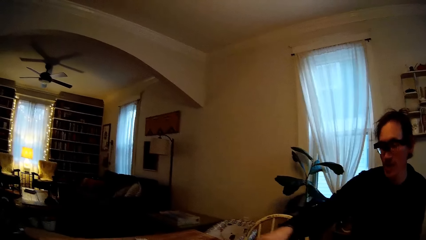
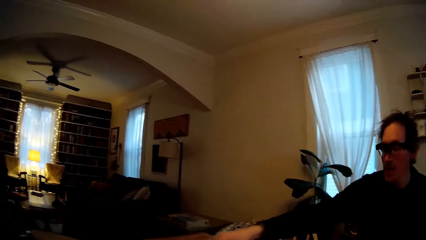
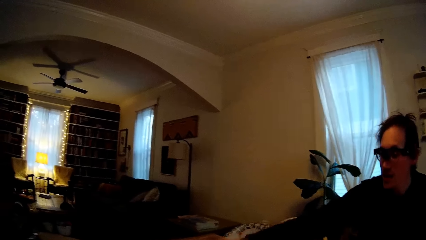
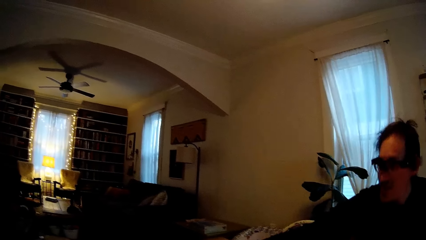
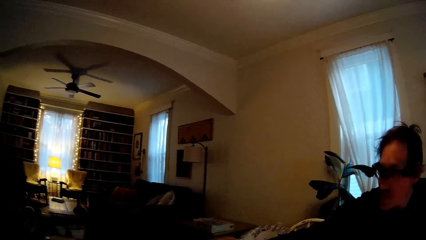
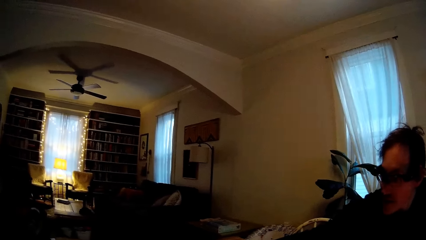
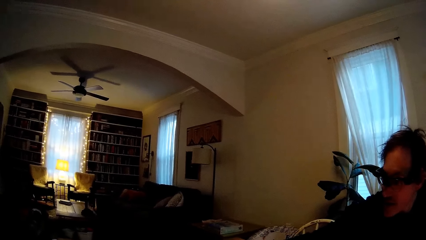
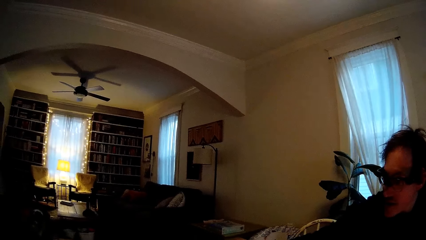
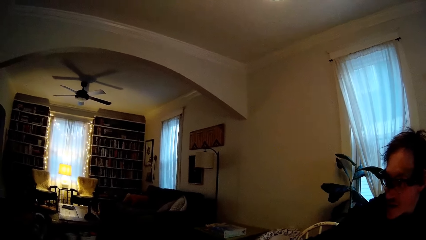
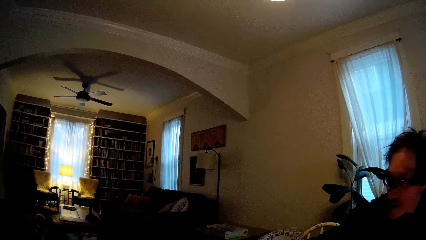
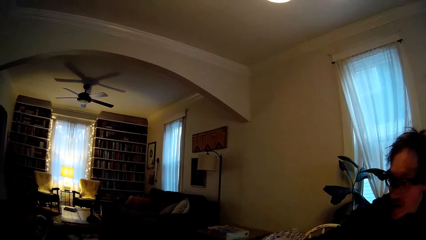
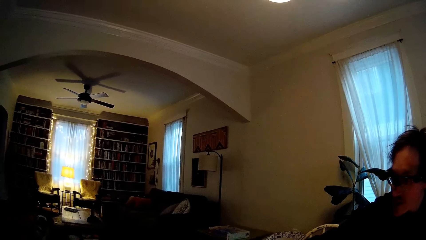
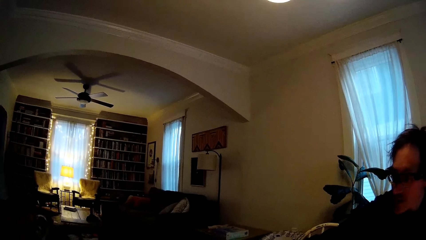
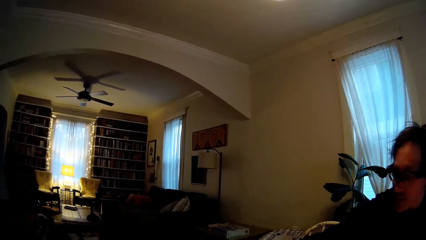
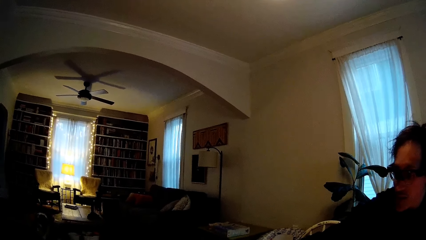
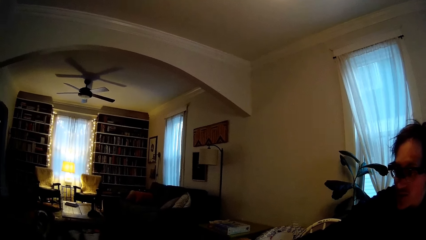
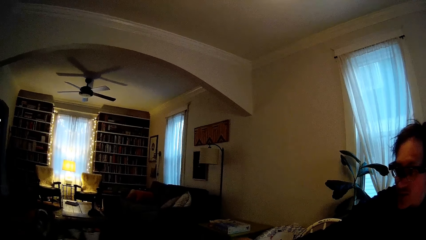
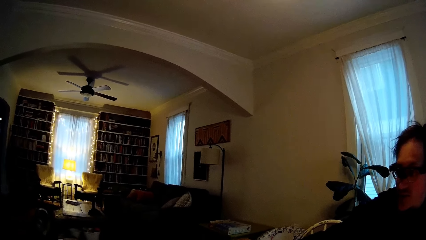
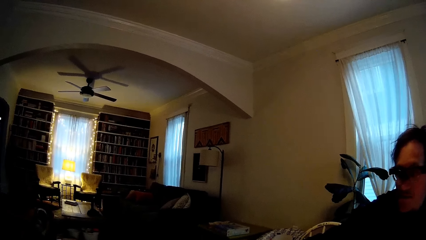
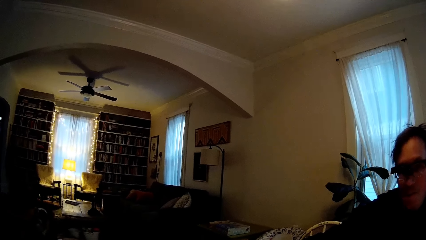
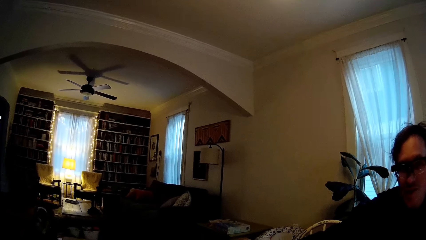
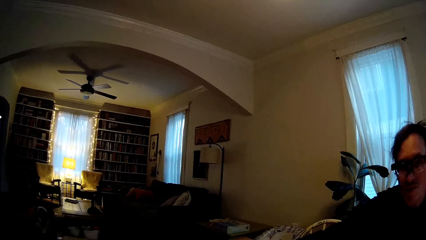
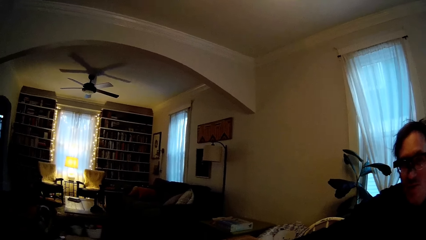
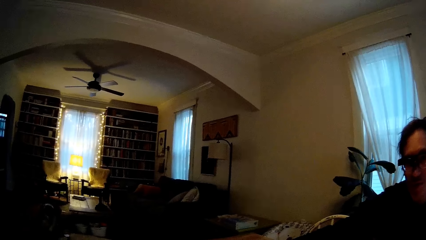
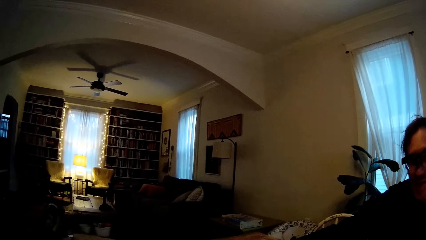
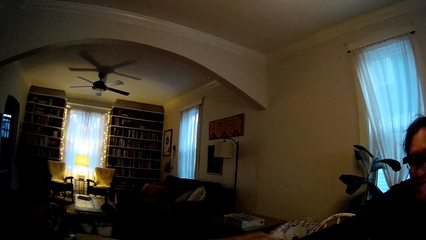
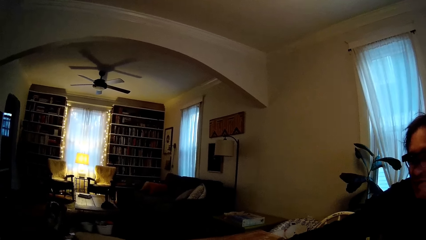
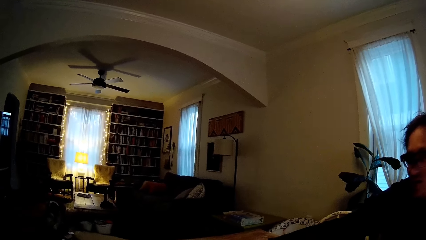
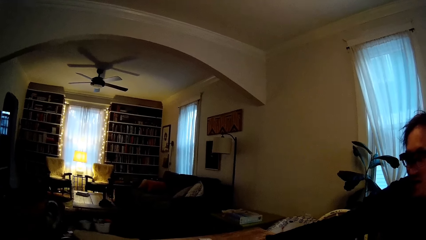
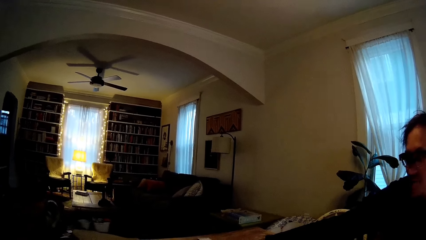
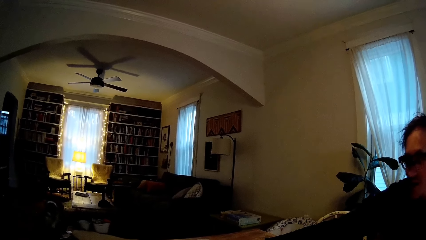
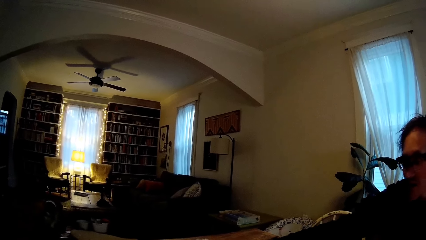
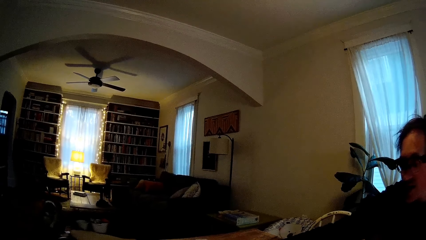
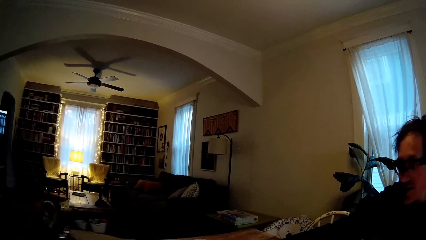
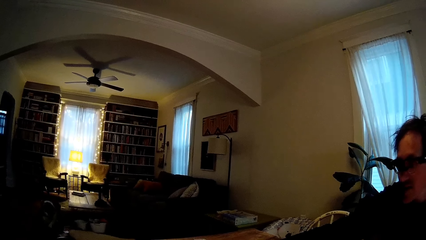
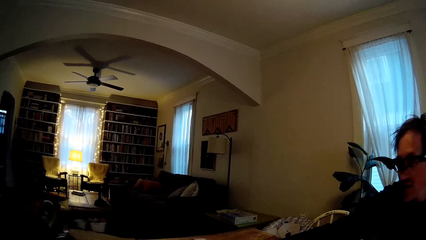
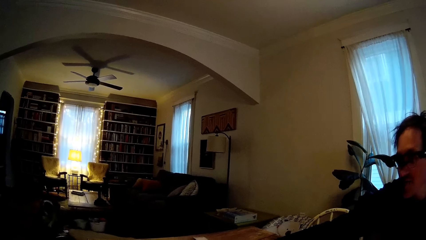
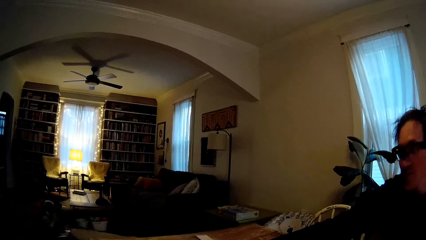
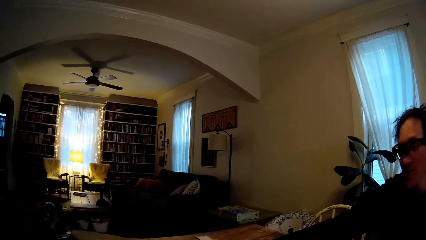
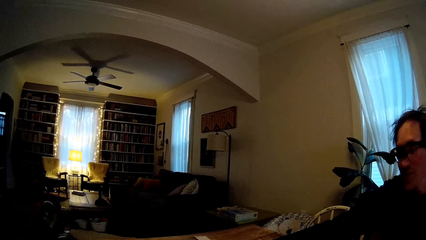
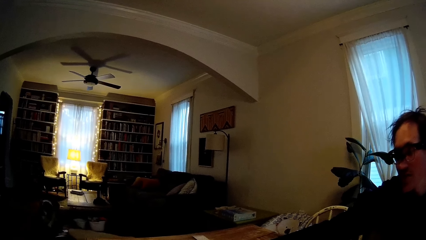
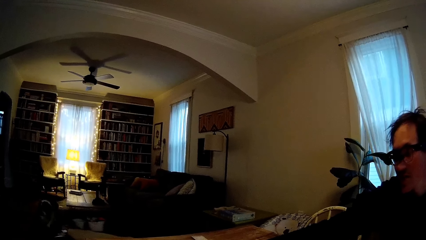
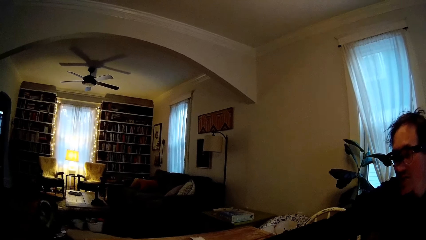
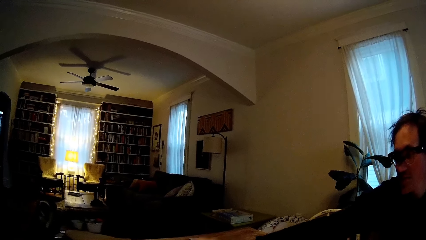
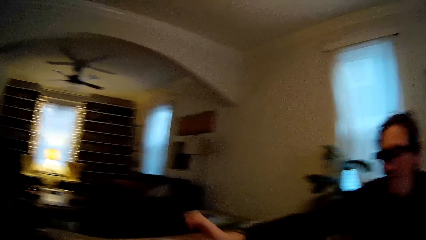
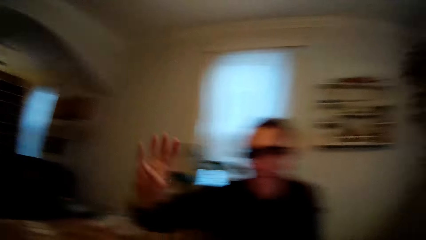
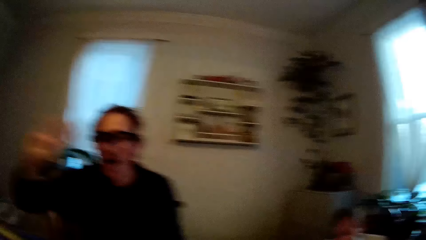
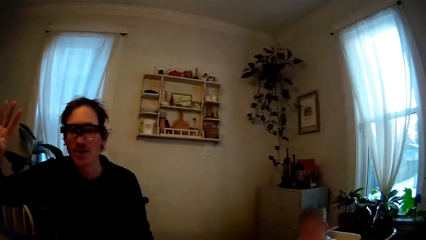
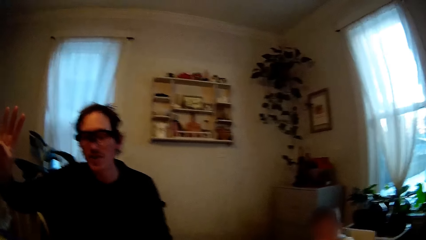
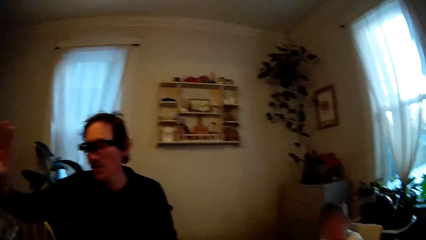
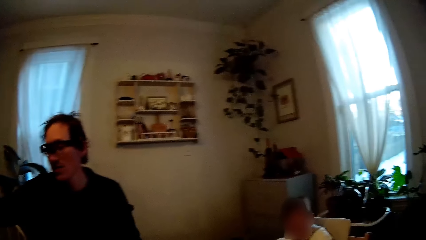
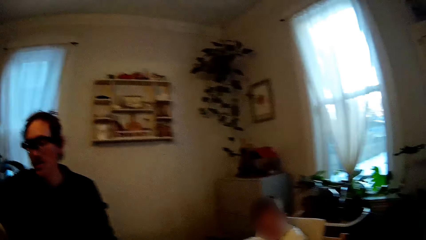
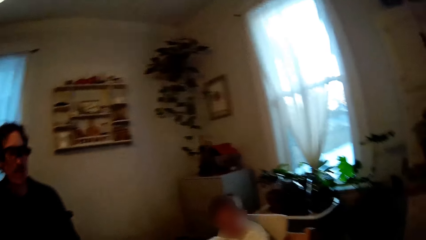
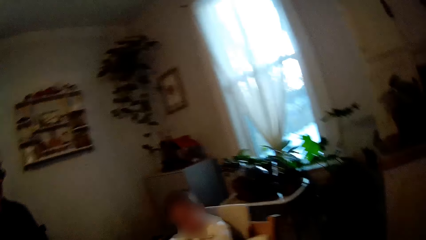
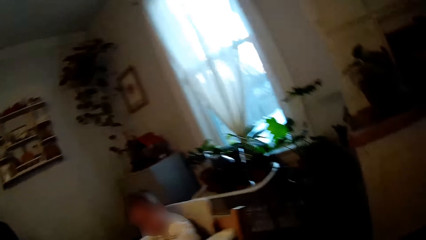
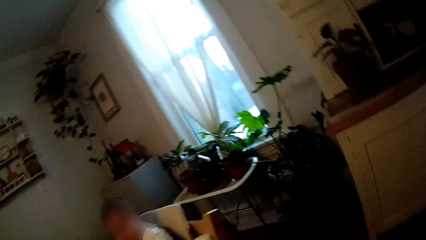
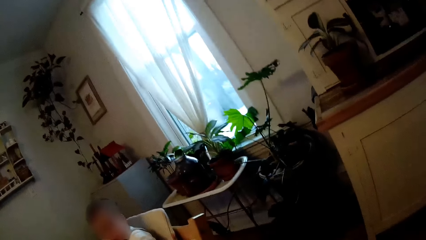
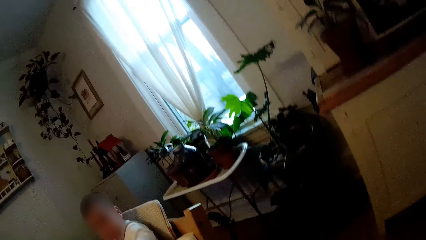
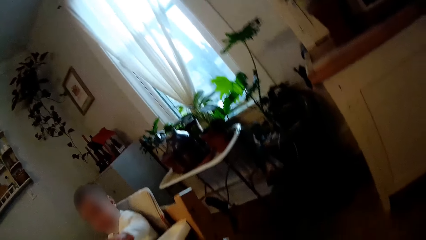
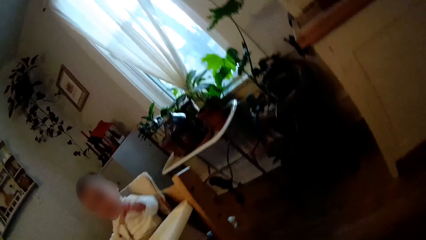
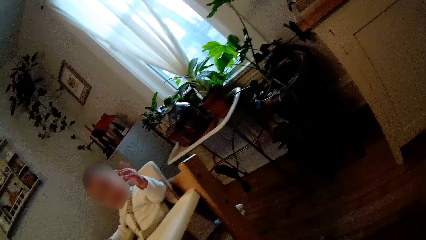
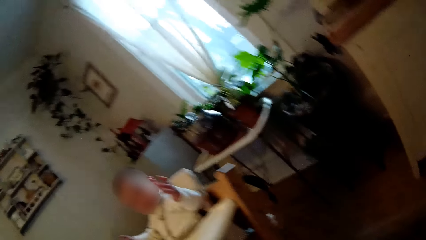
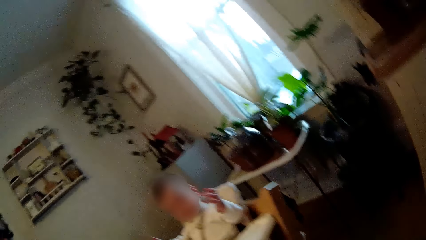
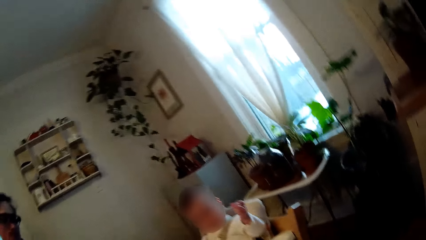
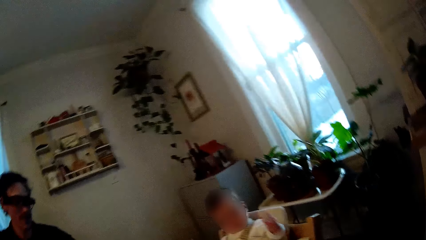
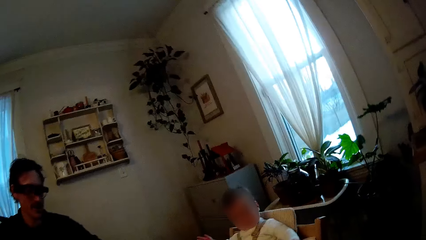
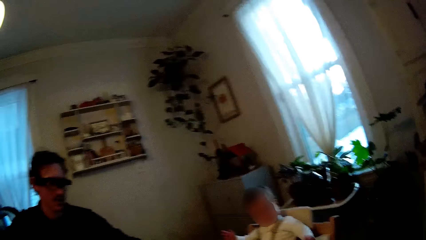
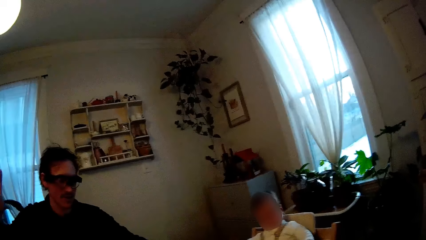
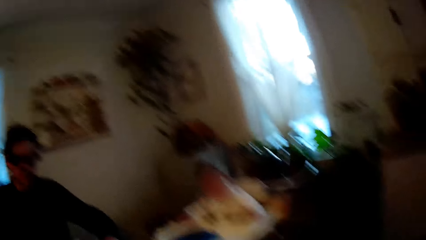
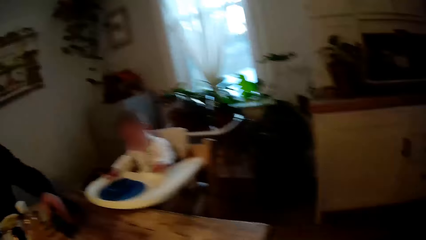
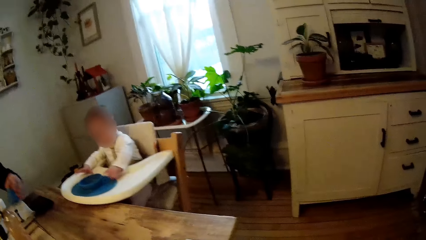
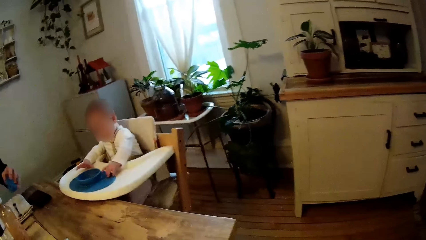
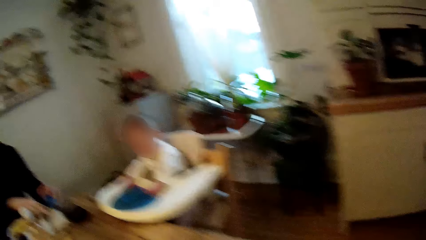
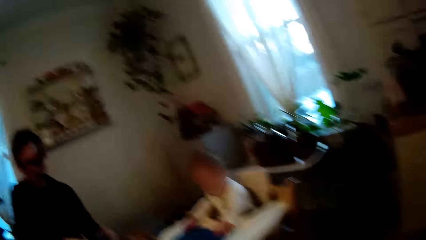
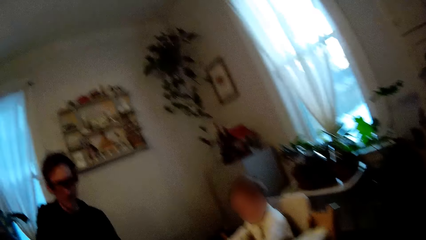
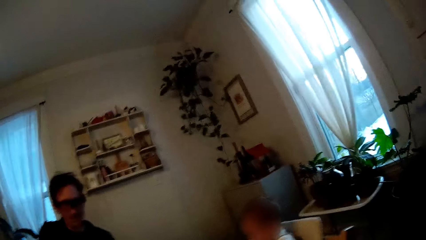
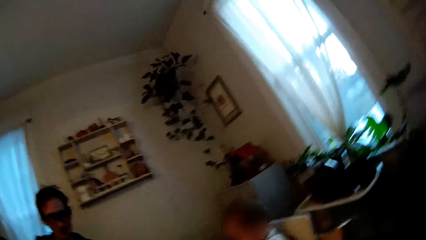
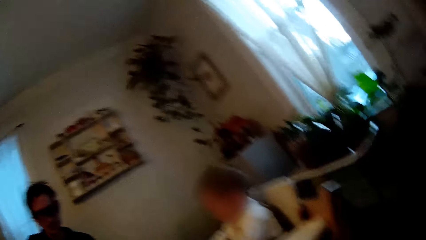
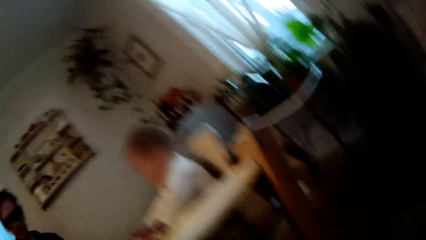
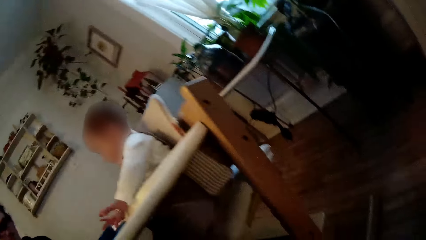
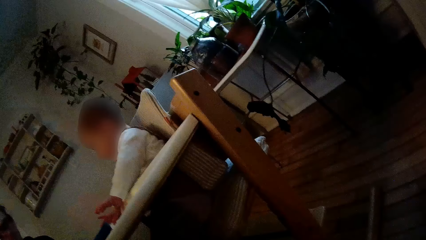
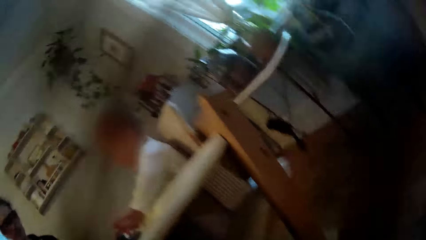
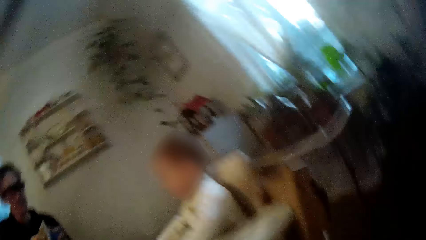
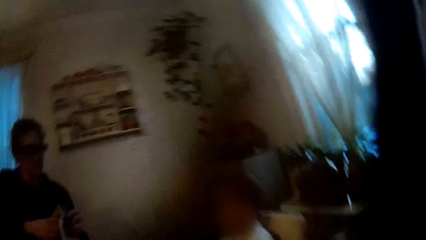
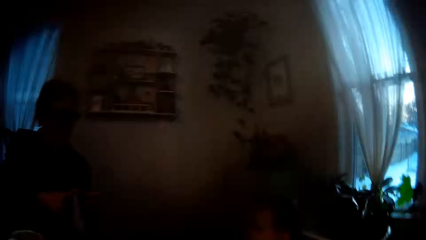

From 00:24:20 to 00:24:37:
The man gestures with his right hand. The camera wearer looks at a person. The person cries.
